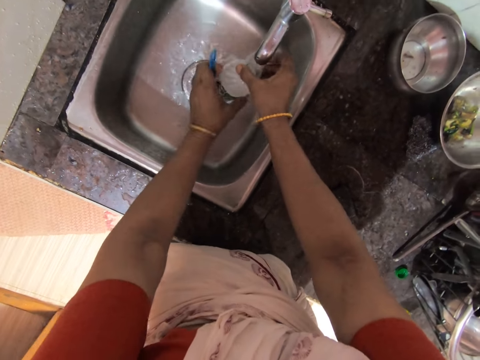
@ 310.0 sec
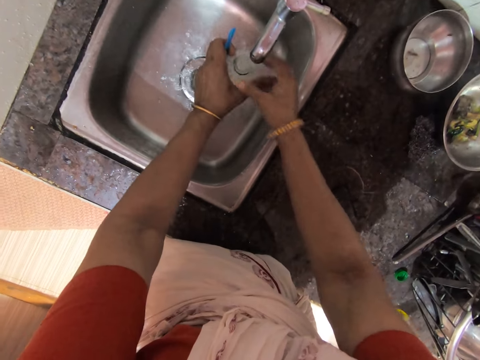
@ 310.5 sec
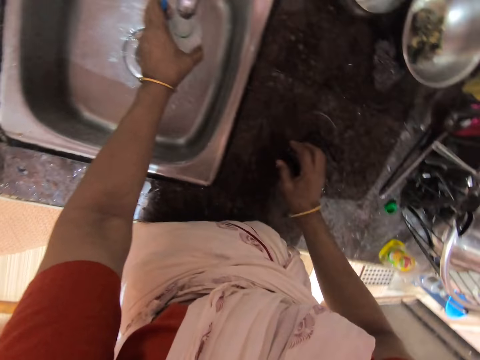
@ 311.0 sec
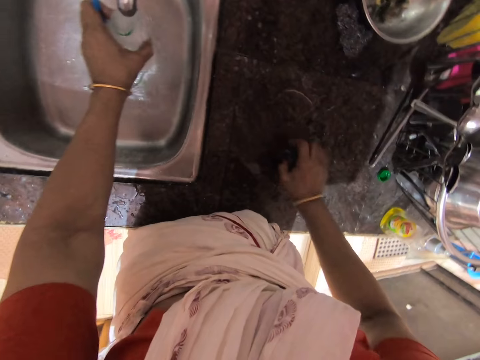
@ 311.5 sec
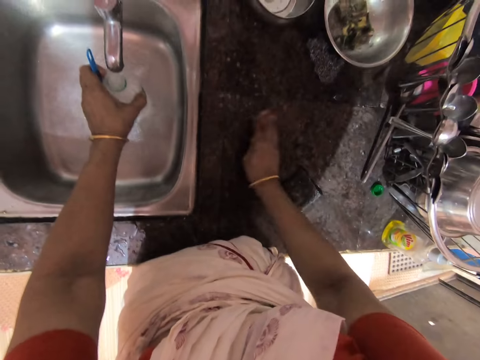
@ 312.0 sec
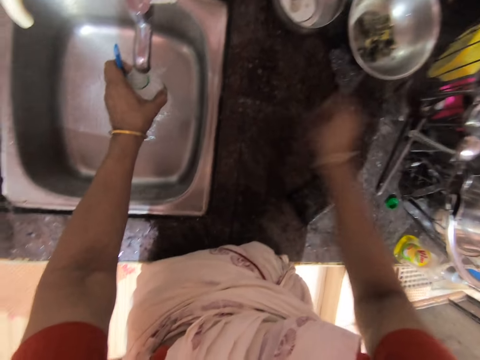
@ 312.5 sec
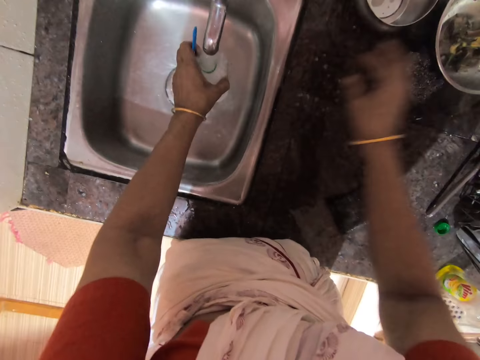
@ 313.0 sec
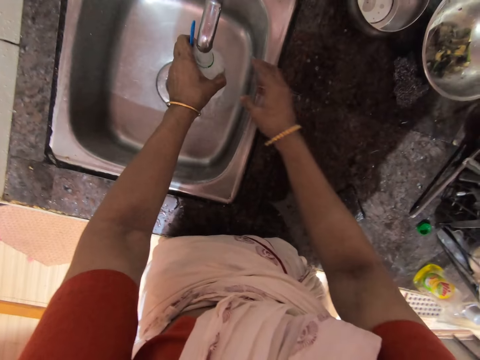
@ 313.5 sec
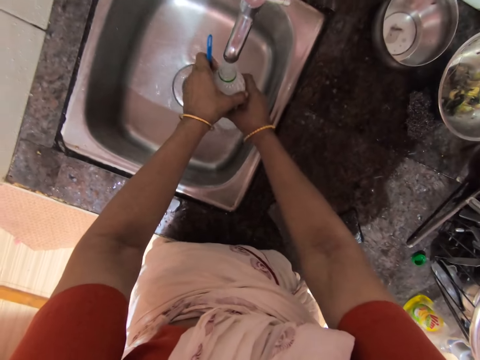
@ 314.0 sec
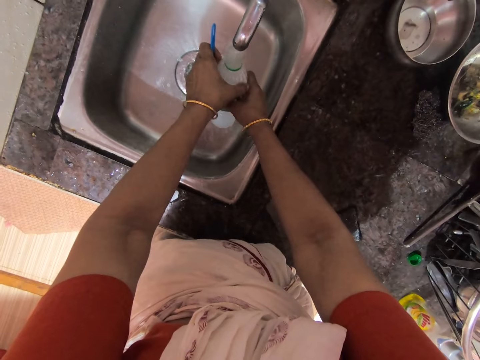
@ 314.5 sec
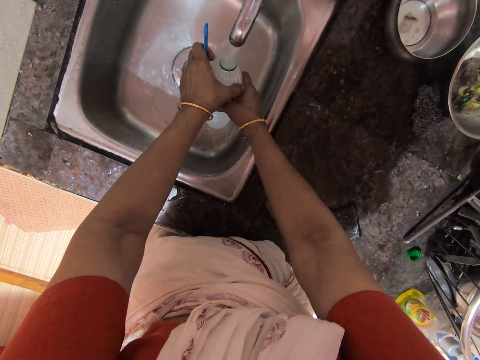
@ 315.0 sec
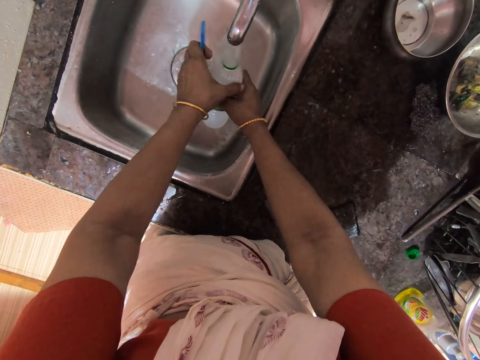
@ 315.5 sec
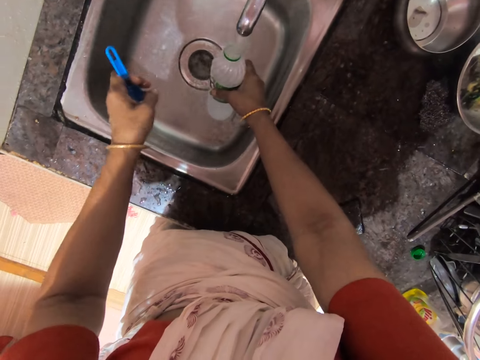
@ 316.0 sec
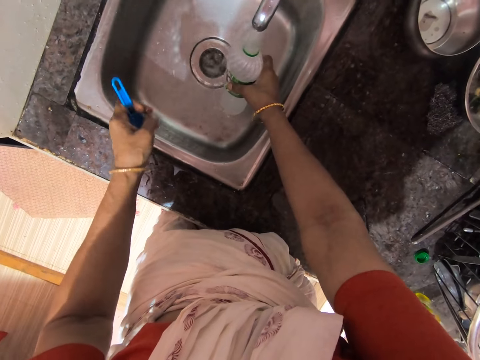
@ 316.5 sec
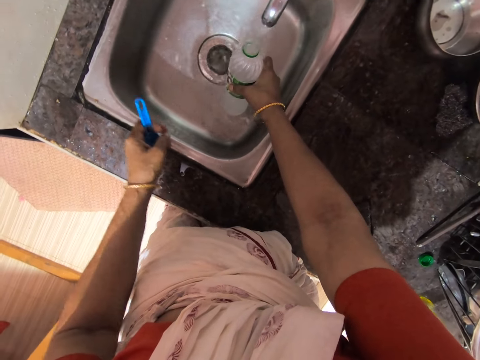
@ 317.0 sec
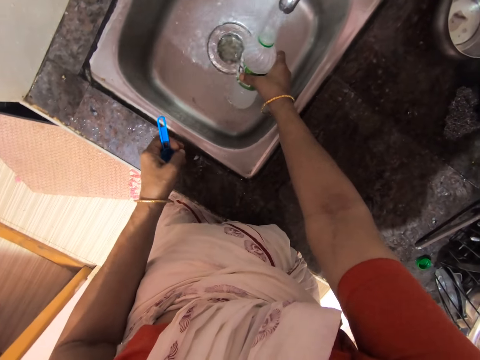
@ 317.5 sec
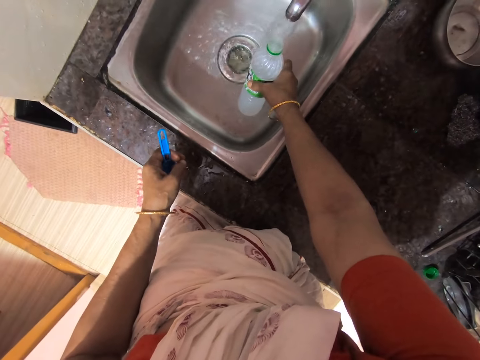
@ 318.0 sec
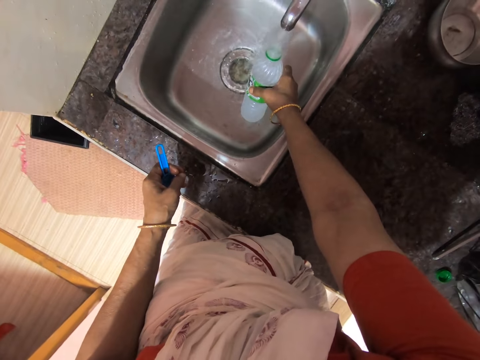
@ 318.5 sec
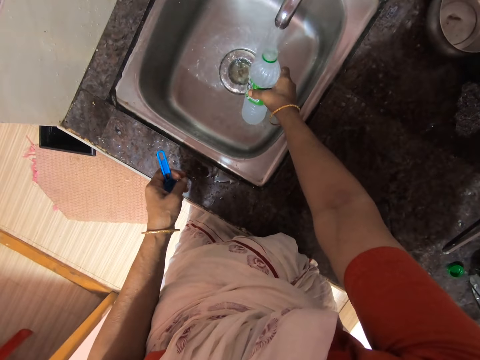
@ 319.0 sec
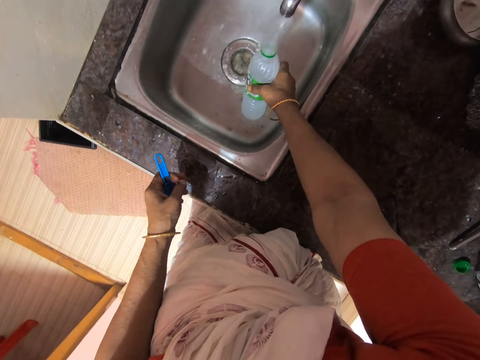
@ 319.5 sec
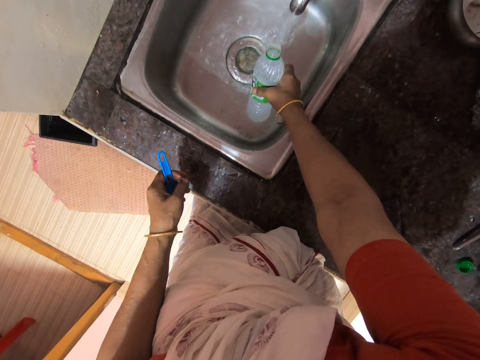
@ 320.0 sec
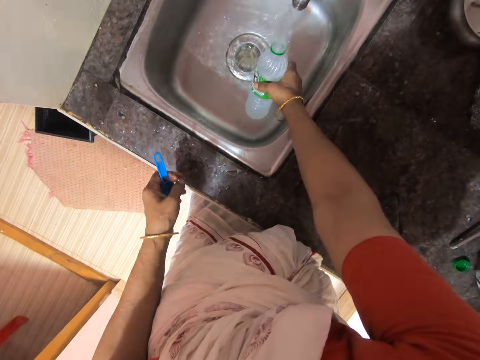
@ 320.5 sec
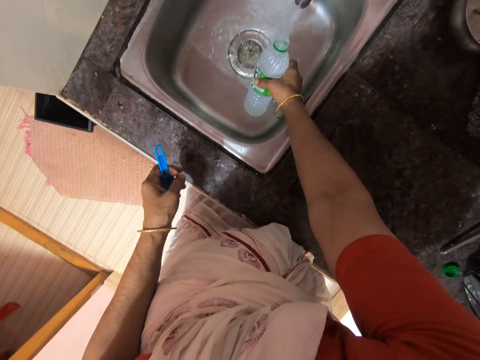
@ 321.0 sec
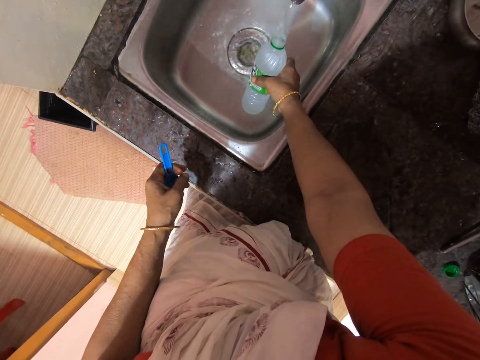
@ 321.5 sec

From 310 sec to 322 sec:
The camera wearer holds the bottle with the left hand. They move the washing sponge aside, collect dirt on the kitchen sink, and throw the dirt in a bowl. They draw the water from the tap.

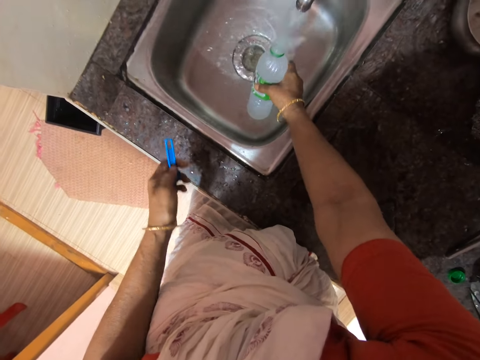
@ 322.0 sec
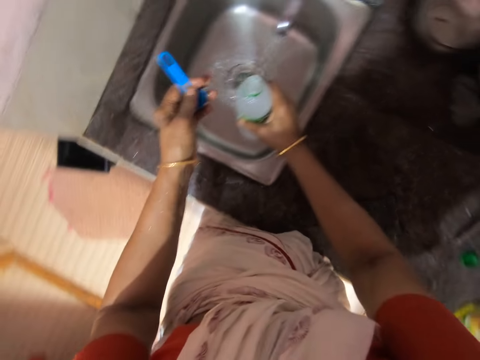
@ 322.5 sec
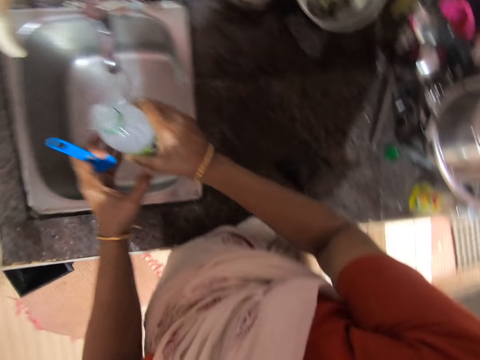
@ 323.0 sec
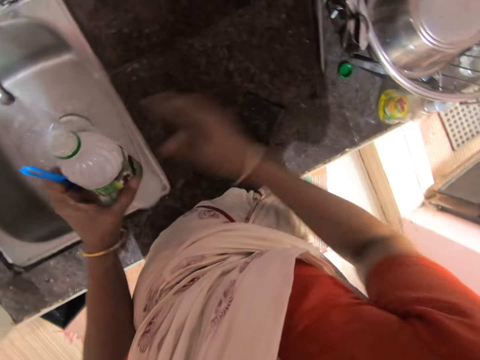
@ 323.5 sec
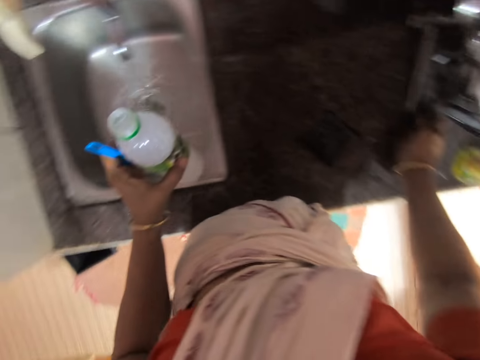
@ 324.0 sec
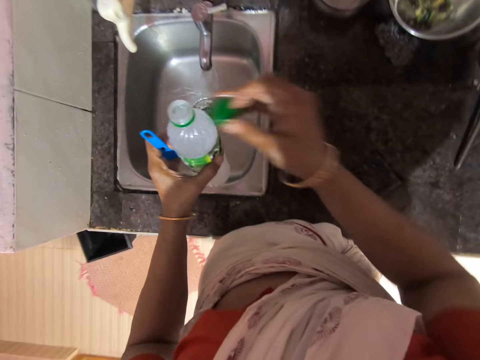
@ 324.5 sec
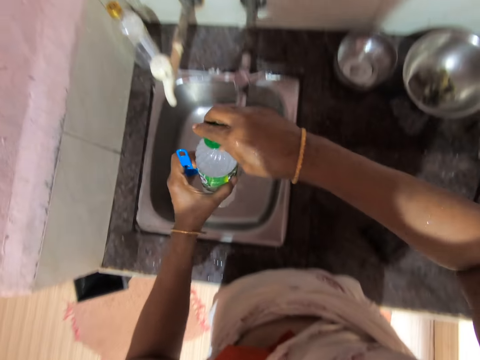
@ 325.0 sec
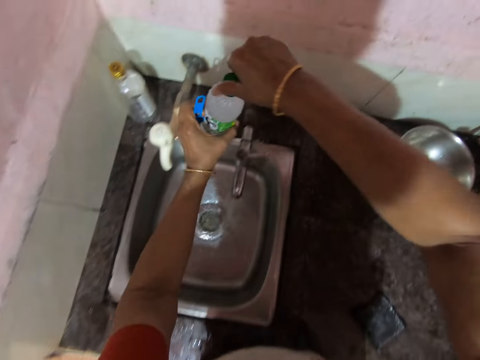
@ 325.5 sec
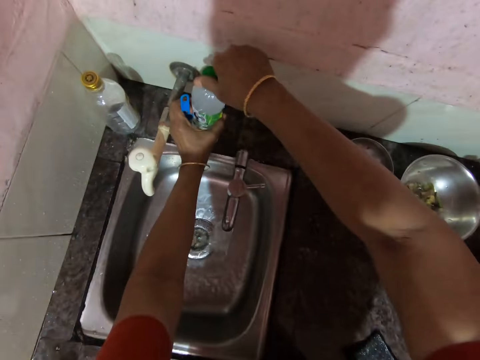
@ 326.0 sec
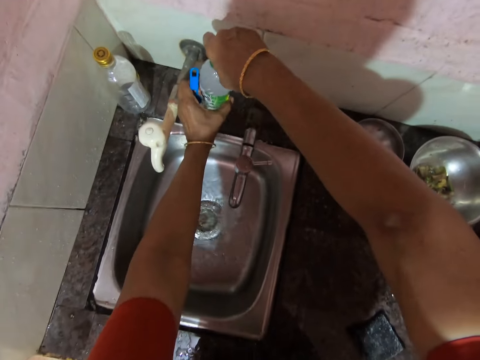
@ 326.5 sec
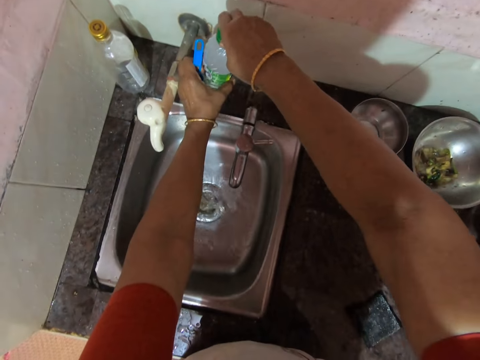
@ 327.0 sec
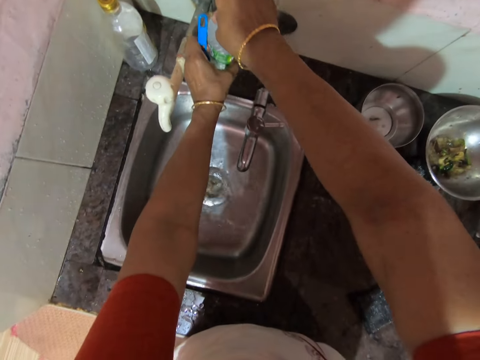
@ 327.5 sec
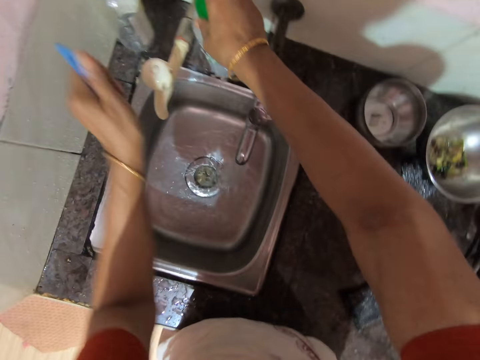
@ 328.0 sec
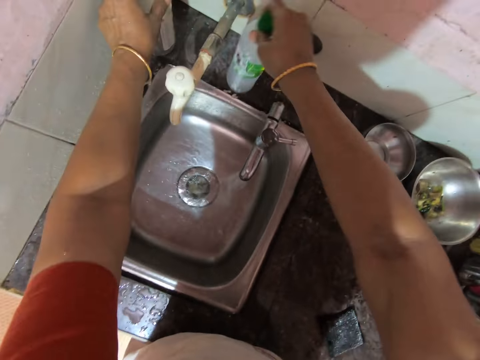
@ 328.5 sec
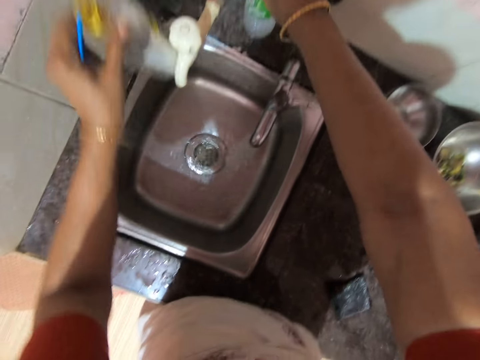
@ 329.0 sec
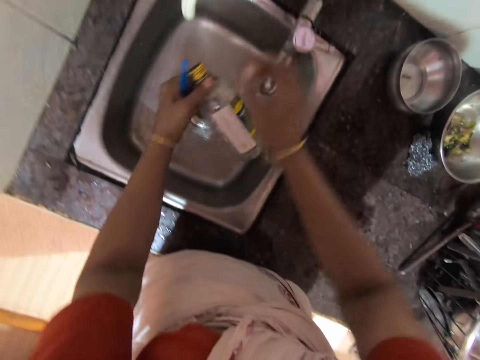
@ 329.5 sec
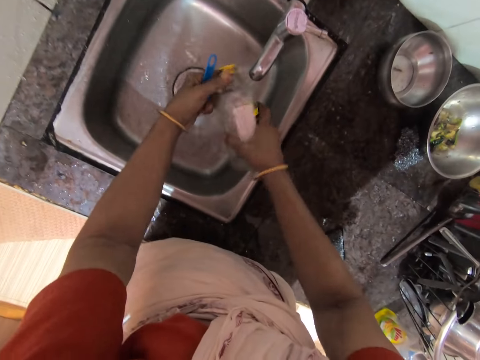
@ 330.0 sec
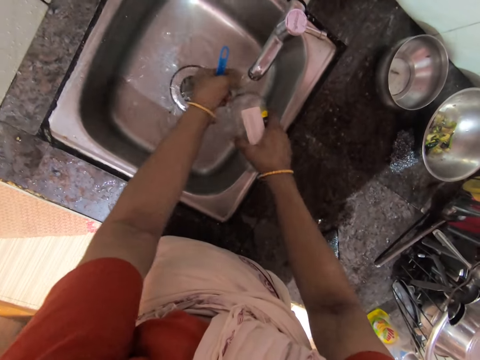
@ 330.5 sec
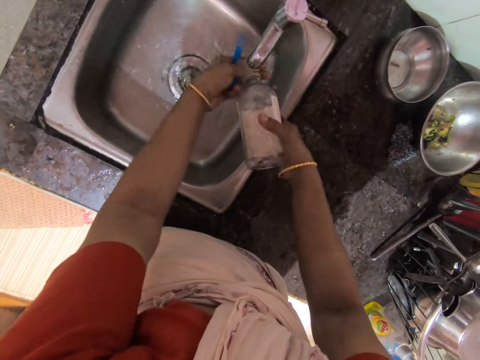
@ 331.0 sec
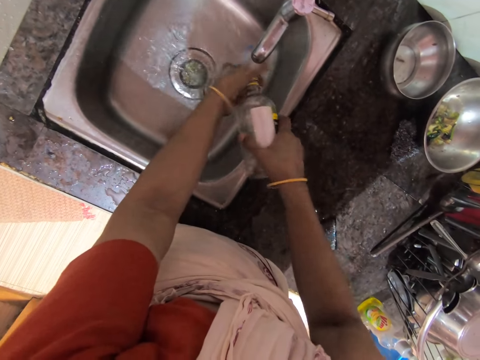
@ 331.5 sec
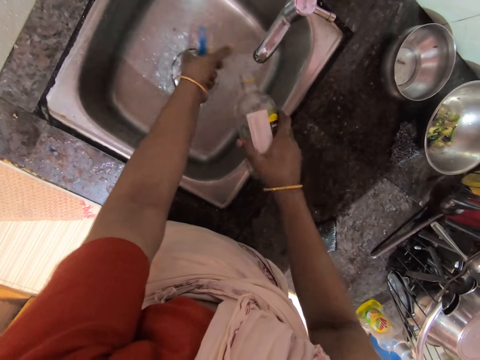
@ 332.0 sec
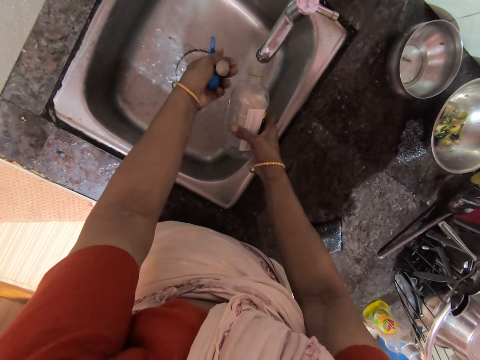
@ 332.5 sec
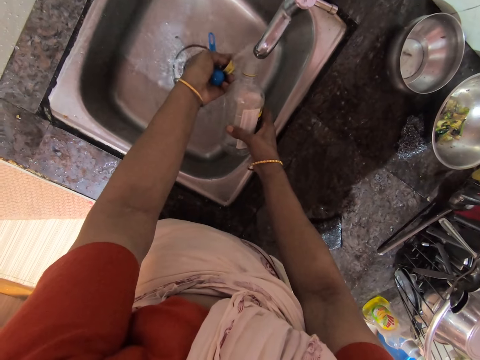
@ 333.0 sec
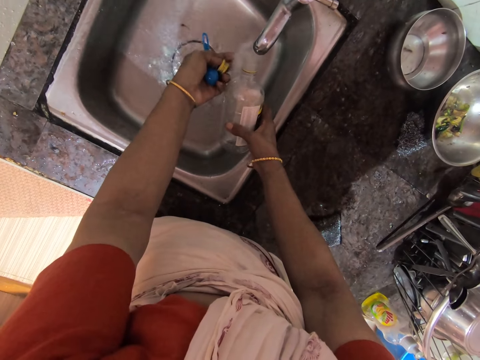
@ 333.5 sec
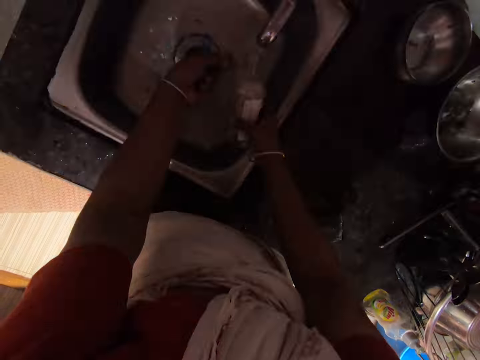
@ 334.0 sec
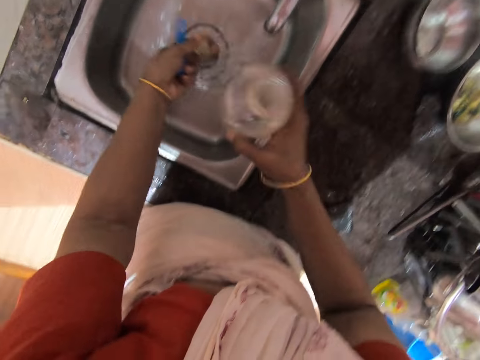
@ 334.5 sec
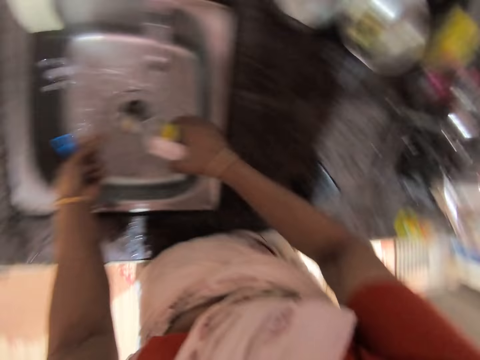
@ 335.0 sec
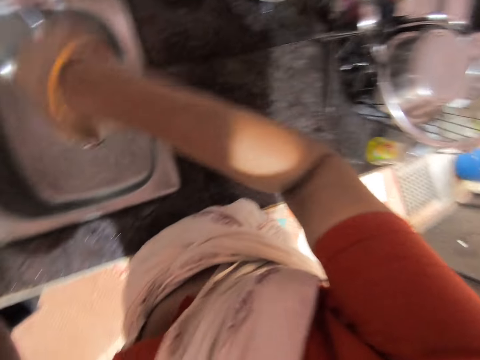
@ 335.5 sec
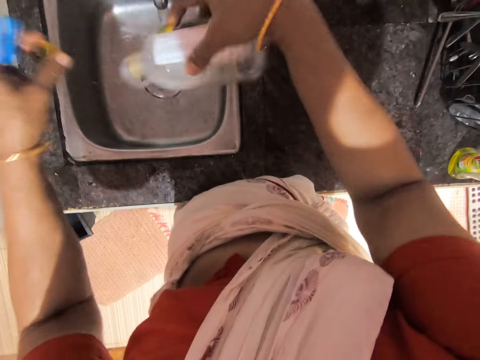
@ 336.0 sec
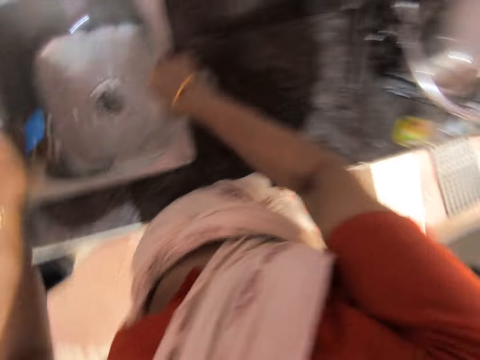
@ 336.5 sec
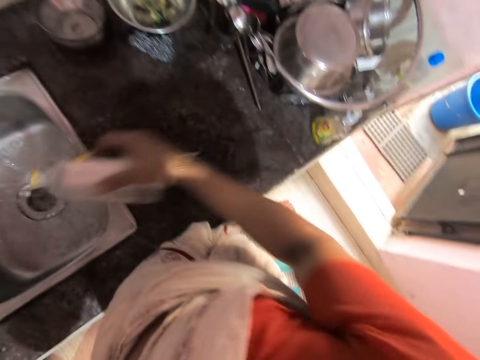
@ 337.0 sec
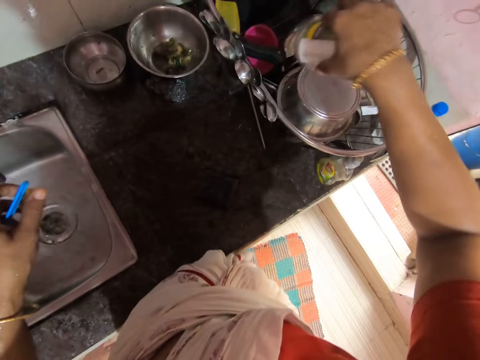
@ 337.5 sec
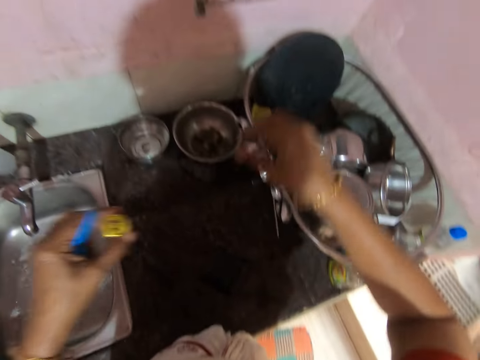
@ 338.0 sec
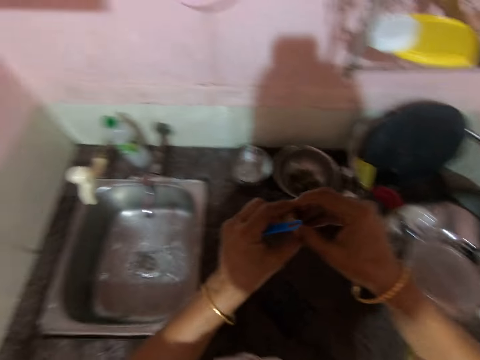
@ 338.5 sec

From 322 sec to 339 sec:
The camera wearer picks up a bottle lid. They hold the bottle with the left hand. They close the bottle. They adjust the lid on the bottle. They place the bottle on the sink. They pick up the bottle with the left hand. They wash the bottle. They rinse the bottle and open the bottle. They adjust the lid on the bottle. They put water in the bottle. They draw the water from the tap. They shake the bottle with the right hand. They pour water in the sink and place the bottle in a utensil rack.
